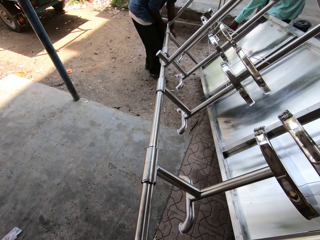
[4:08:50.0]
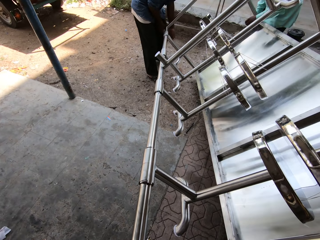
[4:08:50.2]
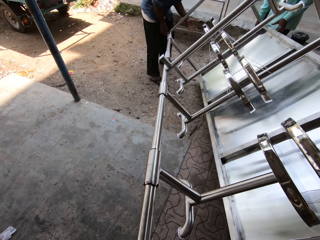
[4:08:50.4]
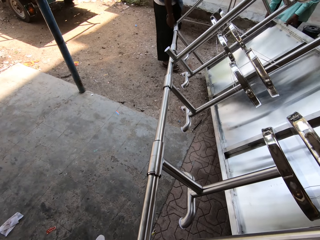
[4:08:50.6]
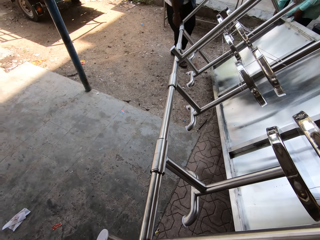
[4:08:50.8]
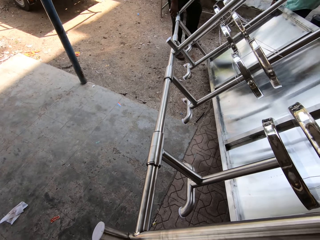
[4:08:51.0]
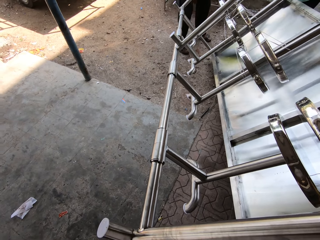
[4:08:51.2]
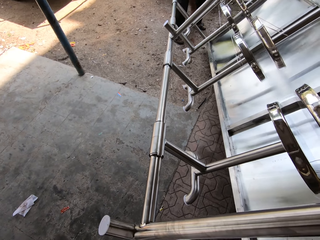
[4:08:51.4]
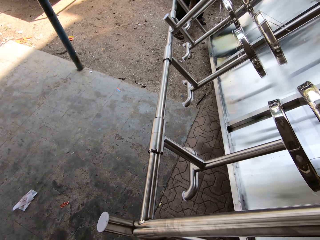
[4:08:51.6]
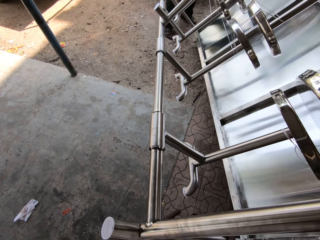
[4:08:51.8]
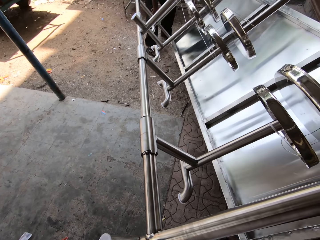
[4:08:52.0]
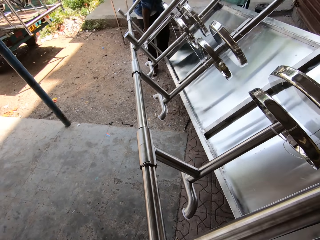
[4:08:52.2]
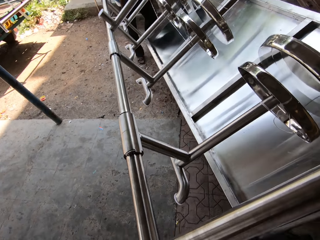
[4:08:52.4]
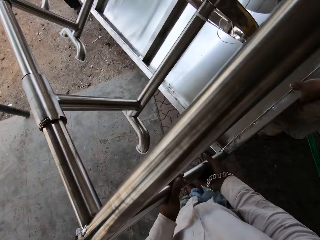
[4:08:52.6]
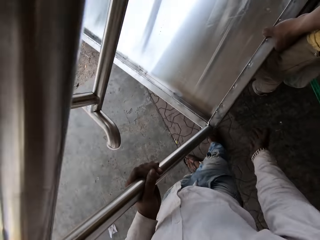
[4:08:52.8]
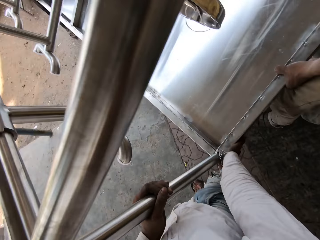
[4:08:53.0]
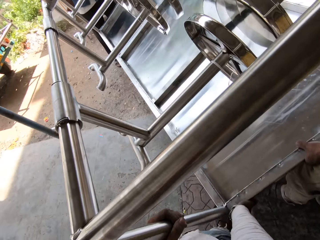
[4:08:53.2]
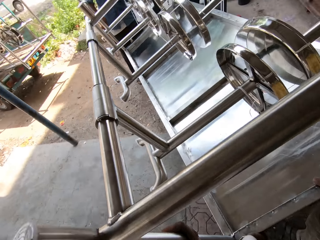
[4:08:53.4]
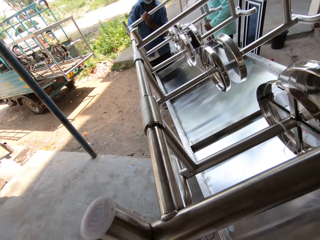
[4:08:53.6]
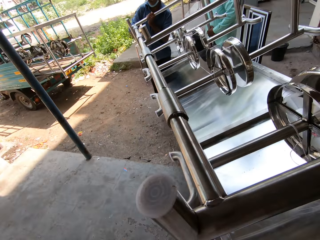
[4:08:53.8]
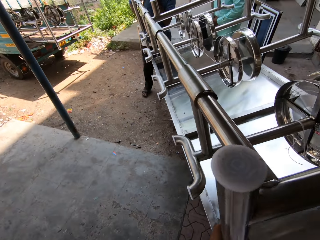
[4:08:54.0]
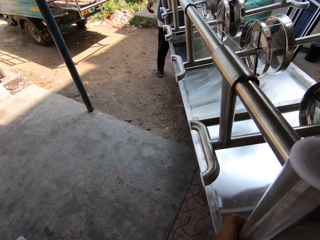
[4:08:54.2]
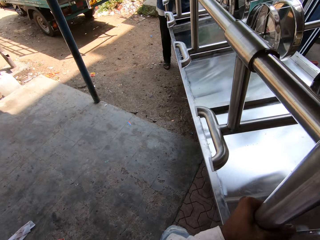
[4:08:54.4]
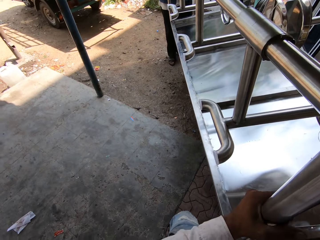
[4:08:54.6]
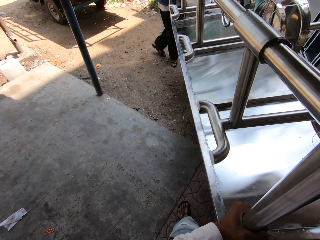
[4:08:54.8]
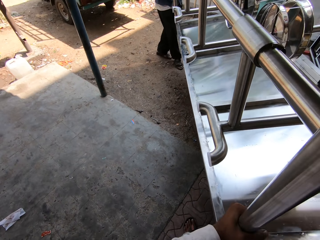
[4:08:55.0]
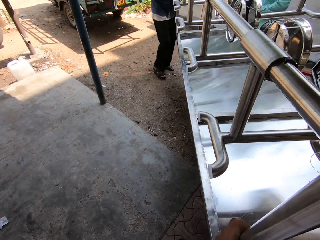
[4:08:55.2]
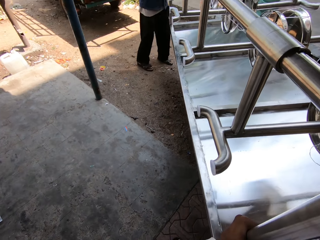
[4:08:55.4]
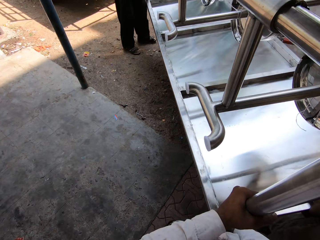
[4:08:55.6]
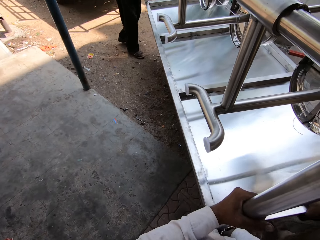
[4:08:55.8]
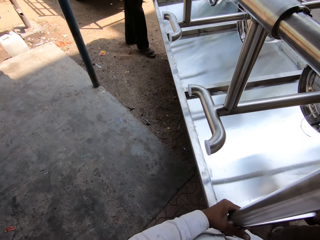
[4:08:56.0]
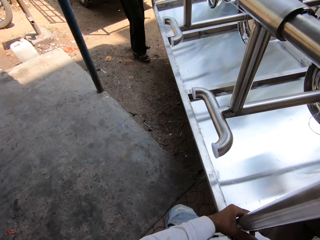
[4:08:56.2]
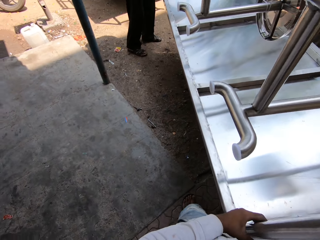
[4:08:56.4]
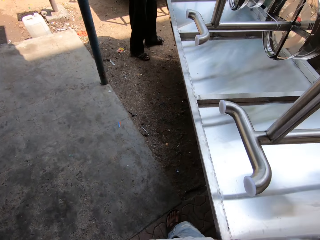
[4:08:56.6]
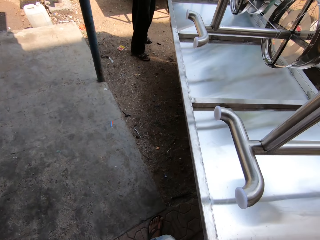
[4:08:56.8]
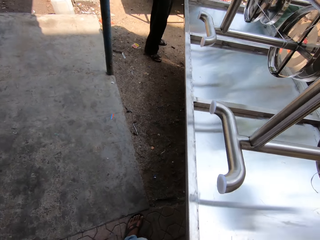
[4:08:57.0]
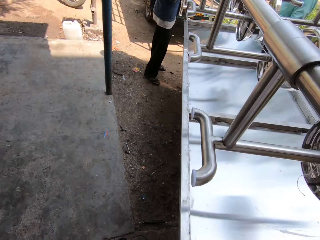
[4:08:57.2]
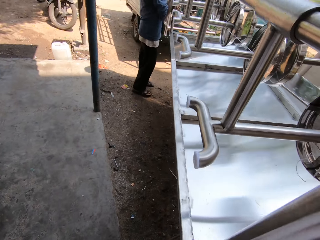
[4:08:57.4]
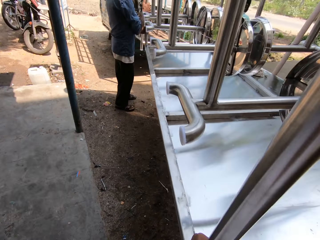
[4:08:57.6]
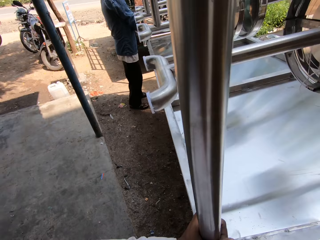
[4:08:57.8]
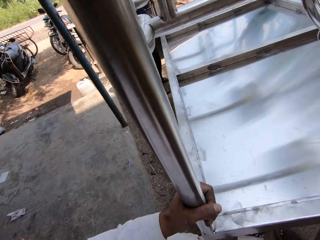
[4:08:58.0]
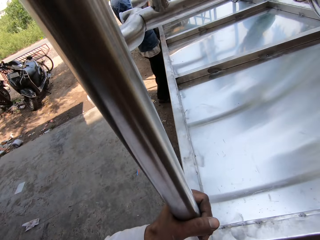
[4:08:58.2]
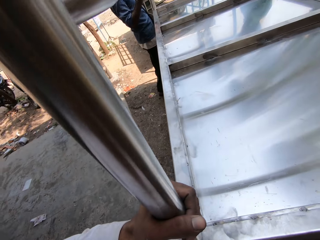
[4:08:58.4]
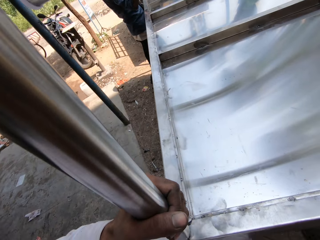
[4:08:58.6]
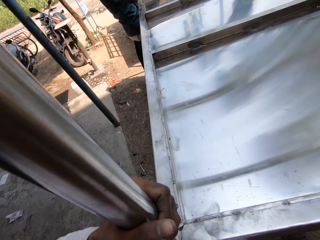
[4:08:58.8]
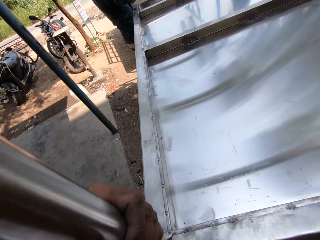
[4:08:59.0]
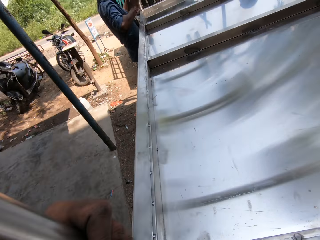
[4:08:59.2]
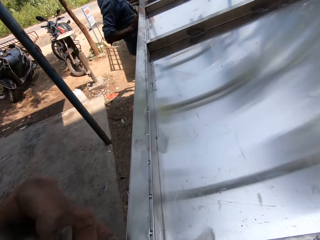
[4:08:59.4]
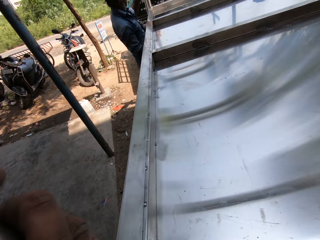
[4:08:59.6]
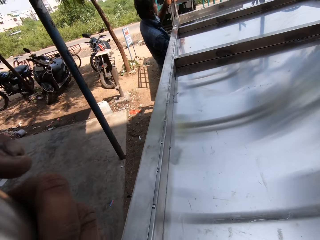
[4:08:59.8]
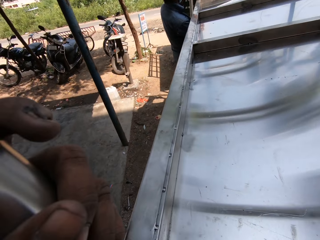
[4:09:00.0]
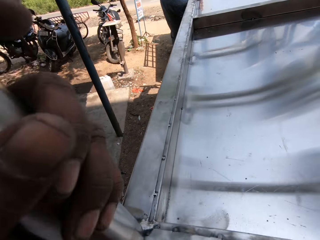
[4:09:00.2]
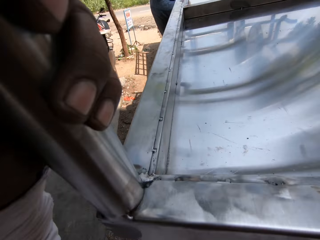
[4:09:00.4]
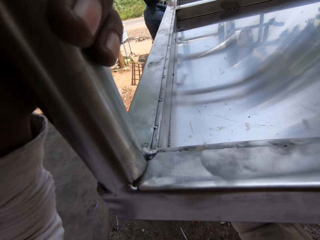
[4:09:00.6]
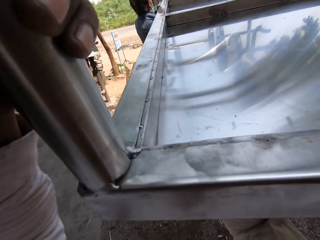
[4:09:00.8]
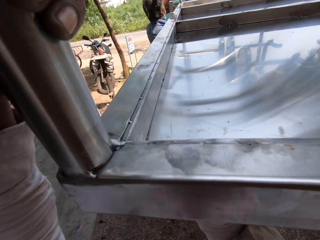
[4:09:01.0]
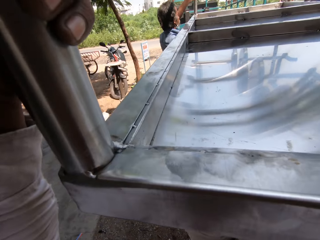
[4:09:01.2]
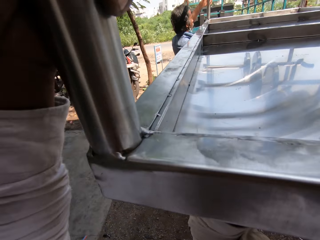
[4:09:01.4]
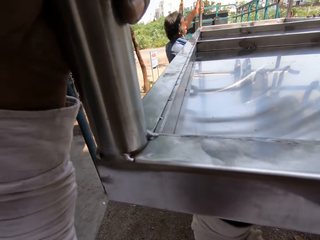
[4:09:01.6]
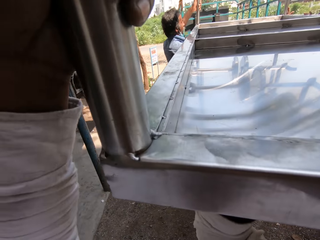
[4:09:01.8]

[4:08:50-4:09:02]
The camera wearer talks to a man. Another man talks to the first man and talks to the camera wearer. A third man talks to the second man. The camera wearer walks carrying the steel table from the ground with three persons. They look around and talk to the first man. They carry the steel table from the ground again and walk on the pavement. They walk on the ground and carry the steel table from the ground. The first man talks to the camera wearer. The camera wearer carries the steel table from the ground and talks to the first man. They lift the table up with the three persons.

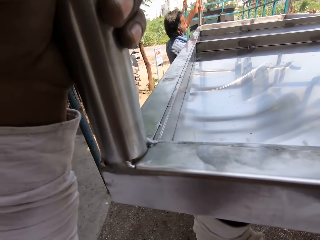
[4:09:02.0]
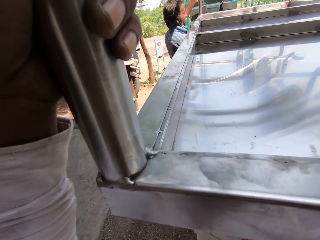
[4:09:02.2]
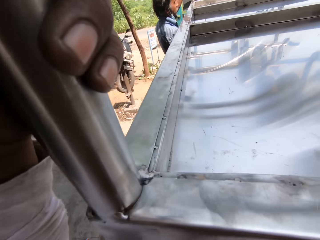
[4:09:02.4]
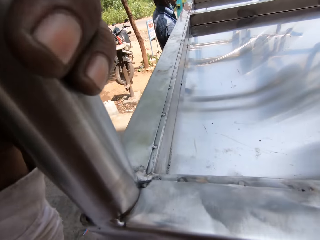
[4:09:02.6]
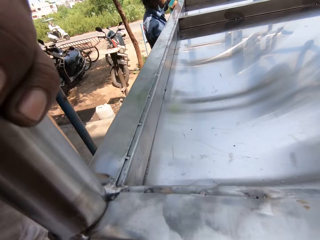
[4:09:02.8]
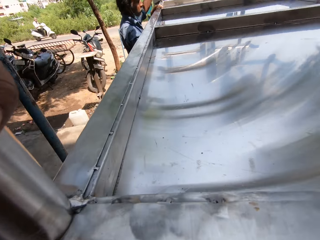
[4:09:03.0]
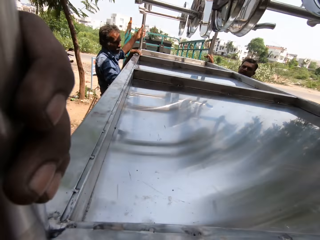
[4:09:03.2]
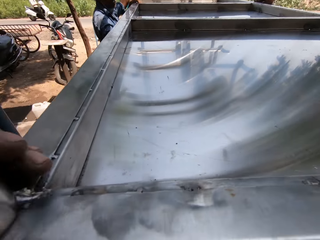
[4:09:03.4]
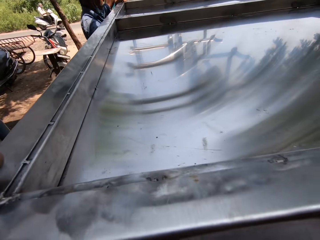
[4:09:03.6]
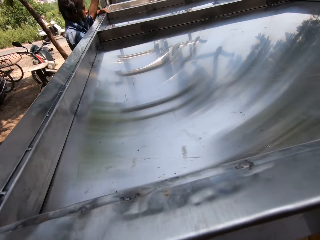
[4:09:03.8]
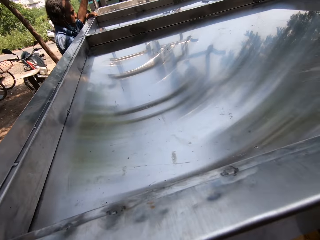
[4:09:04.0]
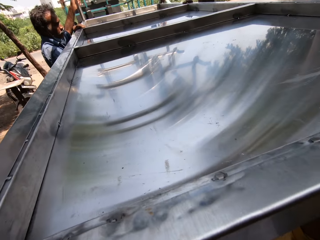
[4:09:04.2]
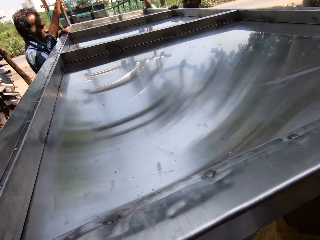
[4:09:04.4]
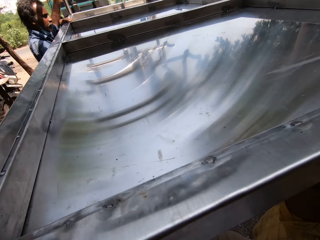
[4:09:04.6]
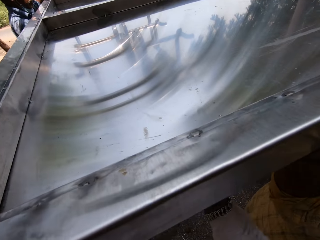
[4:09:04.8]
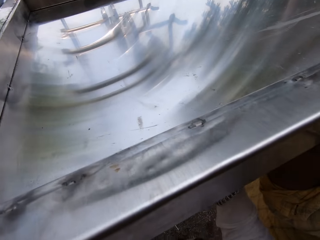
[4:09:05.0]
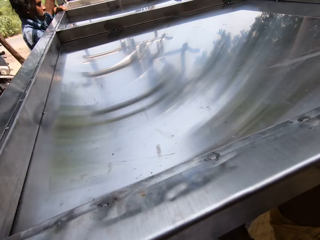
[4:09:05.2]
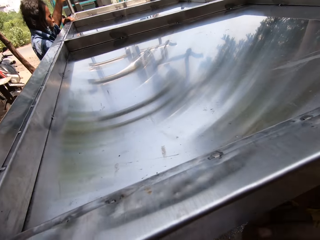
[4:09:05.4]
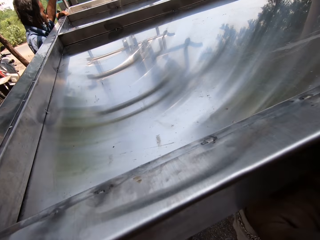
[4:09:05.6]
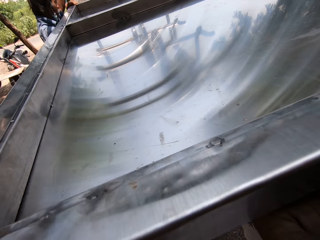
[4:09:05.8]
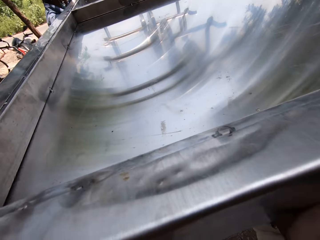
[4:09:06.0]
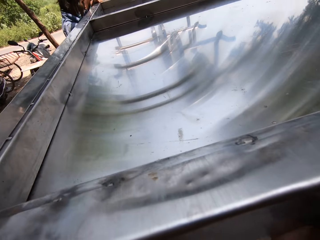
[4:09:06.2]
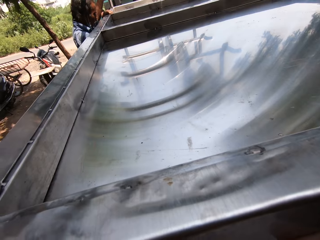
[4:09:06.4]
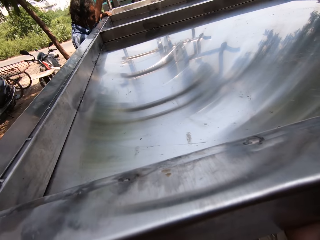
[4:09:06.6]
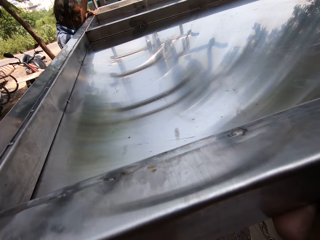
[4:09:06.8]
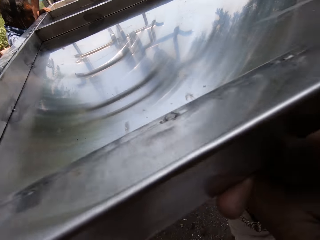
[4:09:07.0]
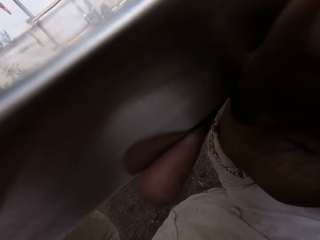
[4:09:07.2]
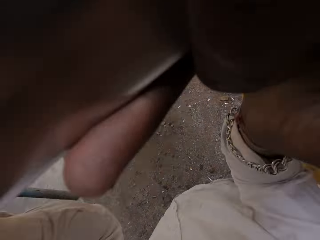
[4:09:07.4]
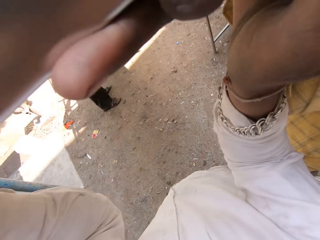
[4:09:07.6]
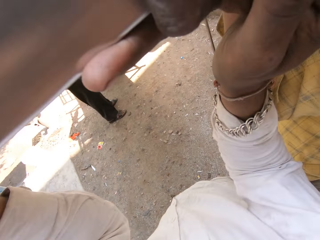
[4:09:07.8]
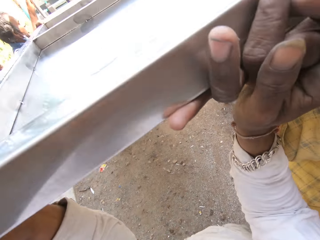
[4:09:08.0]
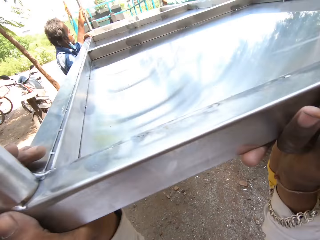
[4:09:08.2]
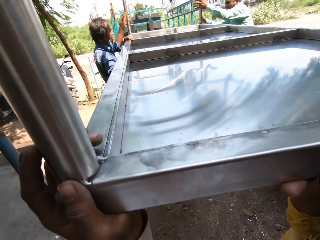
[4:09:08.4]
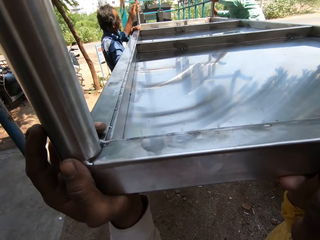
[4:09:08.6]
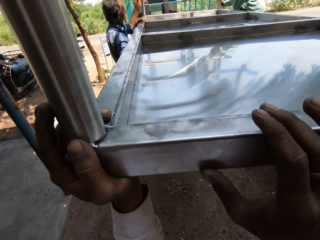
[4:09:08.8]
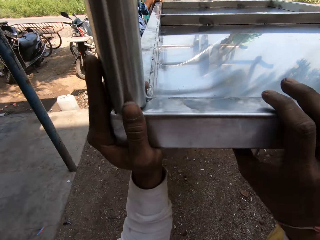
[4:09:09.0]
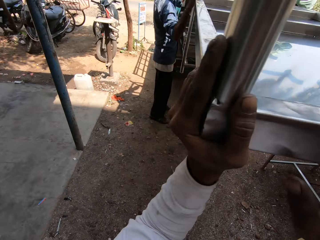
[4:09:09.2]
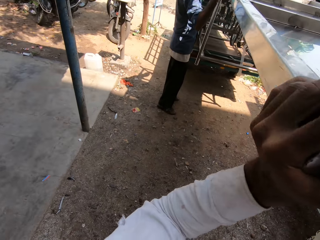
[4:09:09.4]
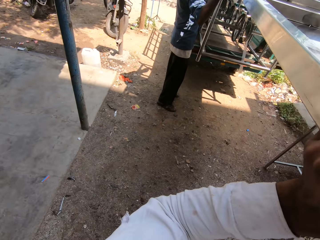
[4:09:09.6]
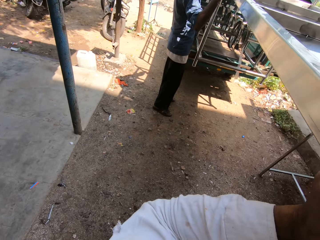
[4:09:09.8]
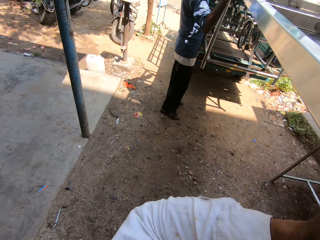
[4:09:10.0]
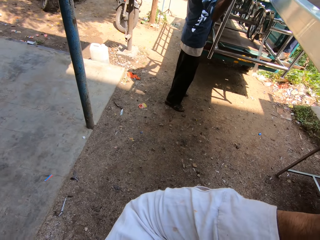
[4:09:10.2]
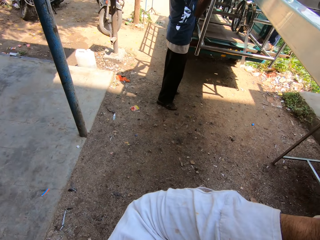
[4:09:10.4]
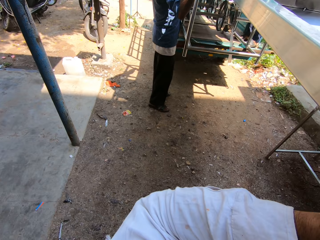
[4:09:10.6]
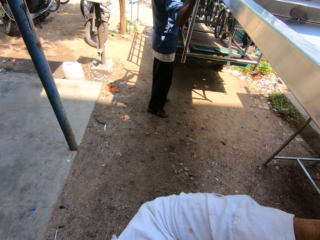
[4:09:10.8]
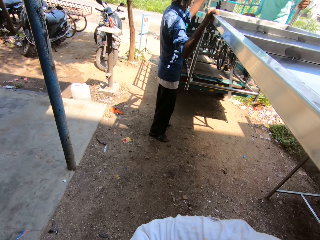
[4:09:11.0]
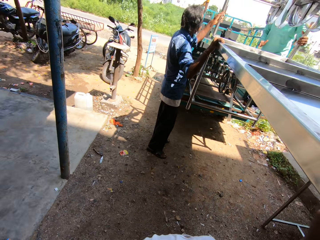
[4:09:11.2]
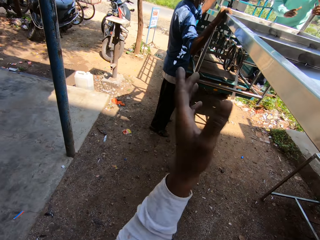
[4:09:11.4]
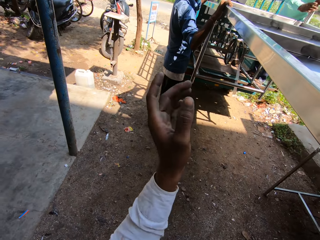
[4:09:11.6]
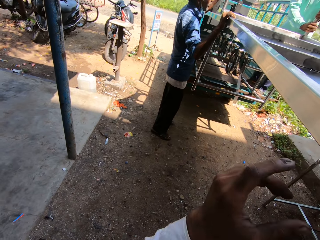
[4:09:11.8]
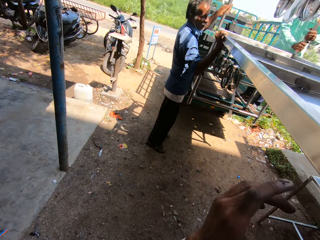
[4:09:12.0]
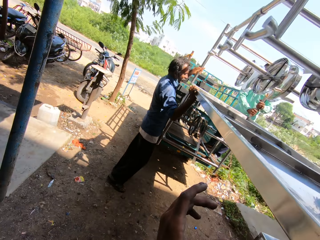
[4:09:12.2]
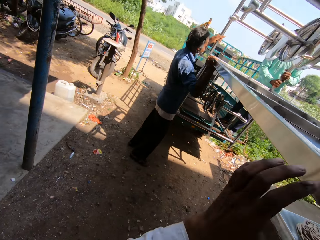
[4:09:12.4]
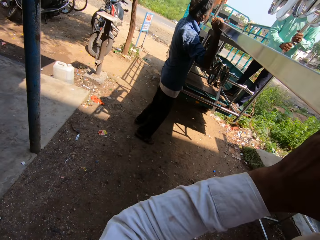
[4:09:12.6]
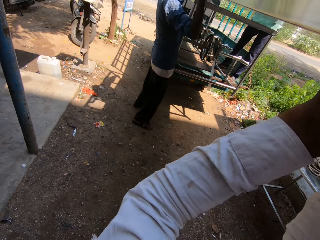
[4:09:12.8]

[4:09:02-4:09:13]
The camera wearer carries the steel table from the ground. A man talks to the camera wearer. The camera wearer talks to the man and puts the steel table in the truck. They push the steel table in the truck and look around. They put the table in the truck with three persons. They push the steel table in the truck and talk to the man in gestures. They move the hand.
